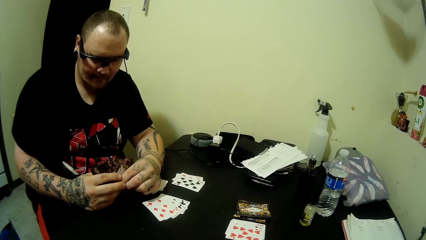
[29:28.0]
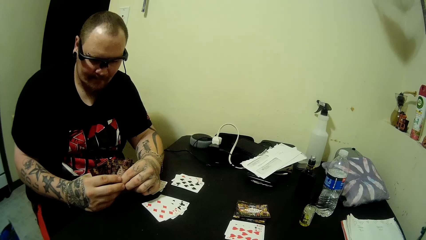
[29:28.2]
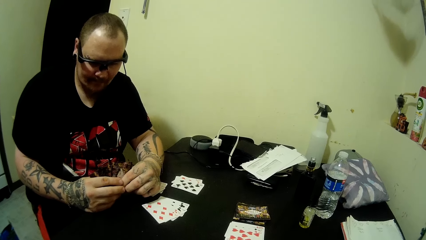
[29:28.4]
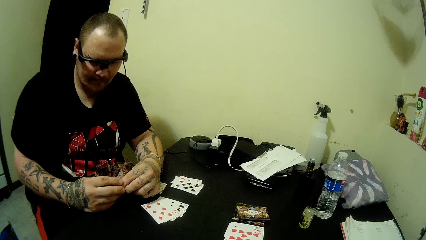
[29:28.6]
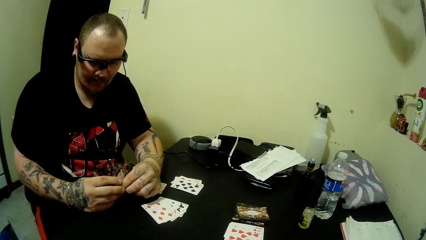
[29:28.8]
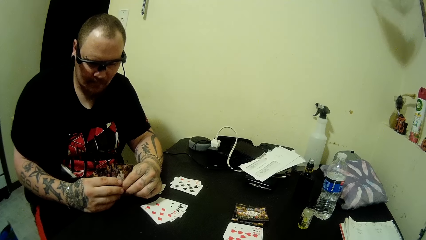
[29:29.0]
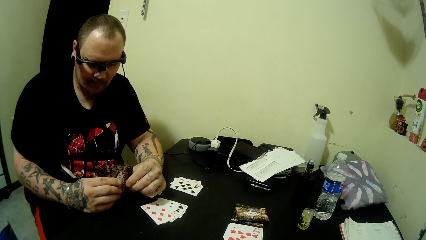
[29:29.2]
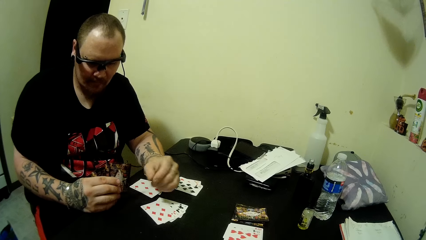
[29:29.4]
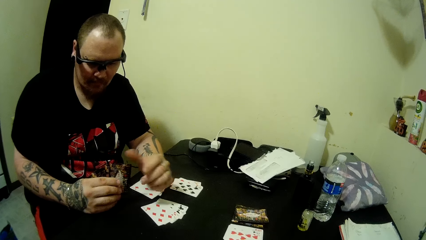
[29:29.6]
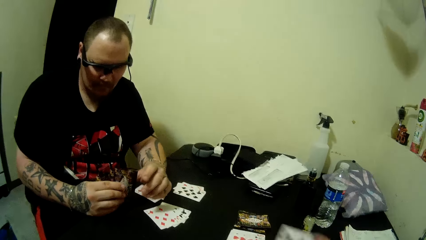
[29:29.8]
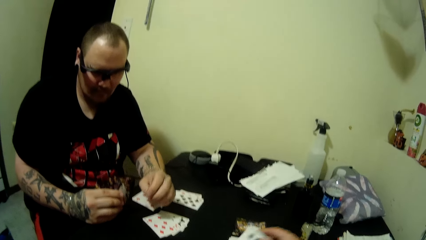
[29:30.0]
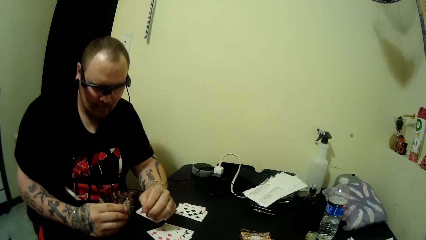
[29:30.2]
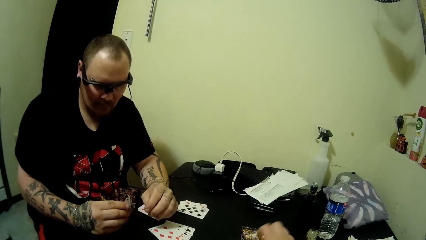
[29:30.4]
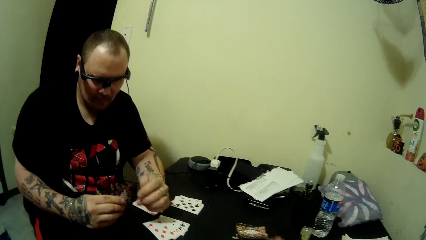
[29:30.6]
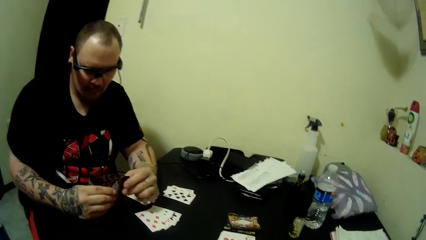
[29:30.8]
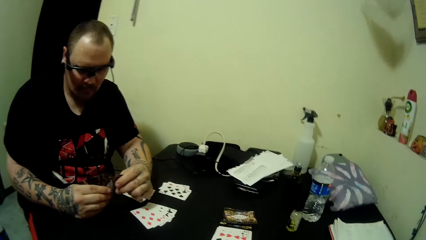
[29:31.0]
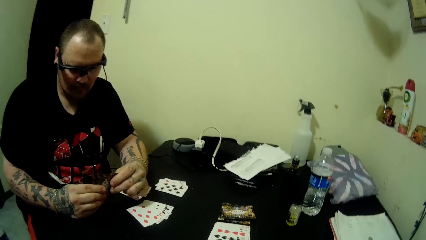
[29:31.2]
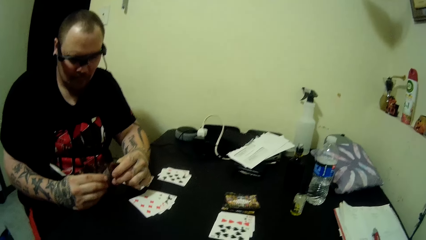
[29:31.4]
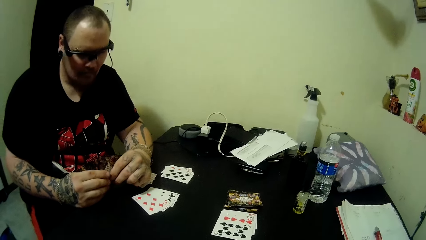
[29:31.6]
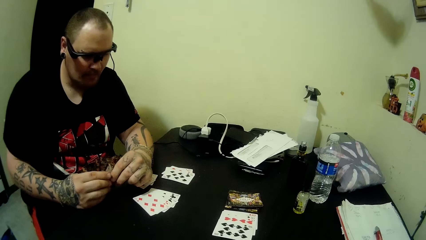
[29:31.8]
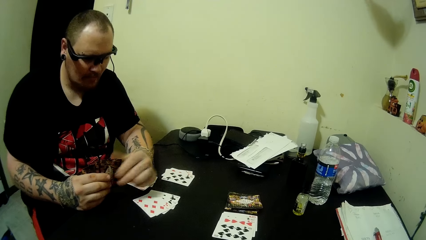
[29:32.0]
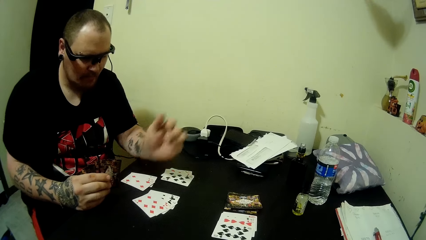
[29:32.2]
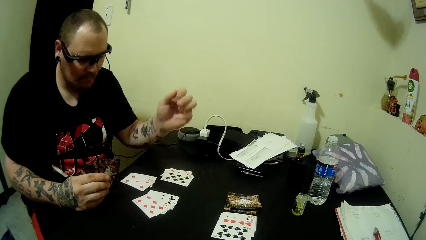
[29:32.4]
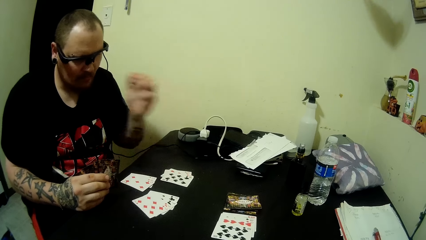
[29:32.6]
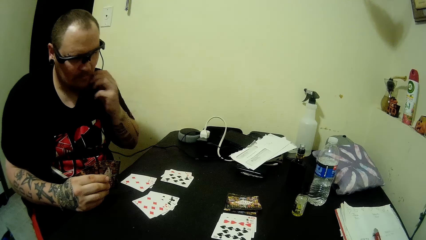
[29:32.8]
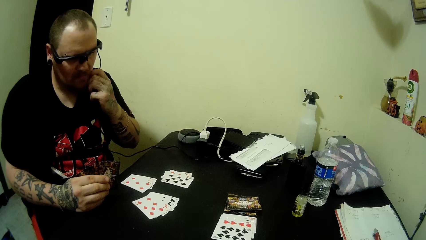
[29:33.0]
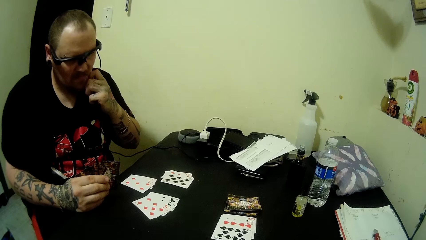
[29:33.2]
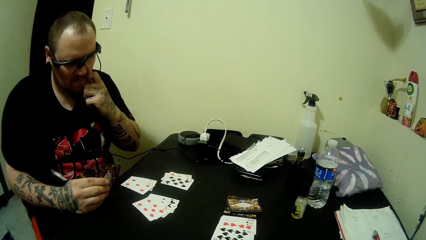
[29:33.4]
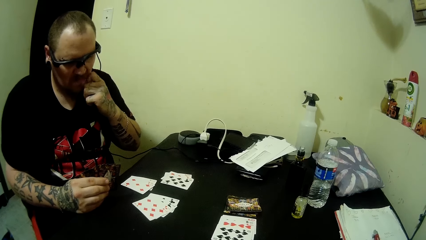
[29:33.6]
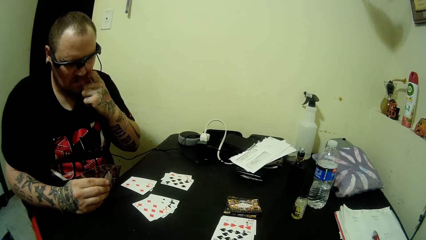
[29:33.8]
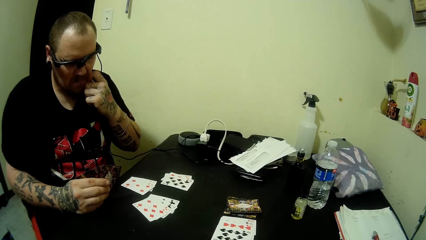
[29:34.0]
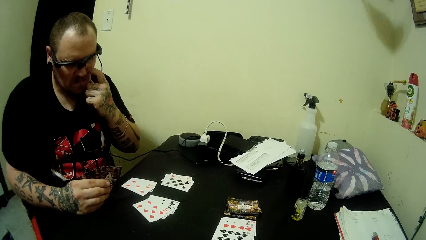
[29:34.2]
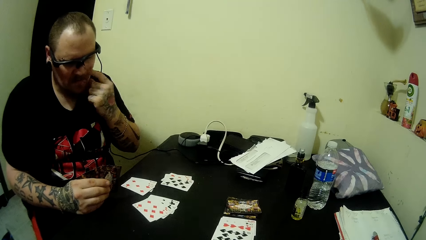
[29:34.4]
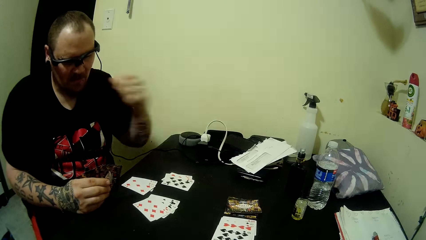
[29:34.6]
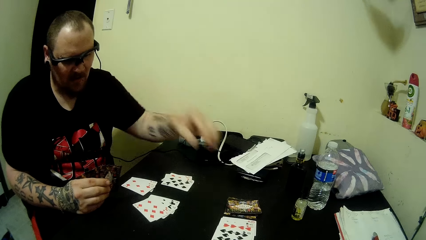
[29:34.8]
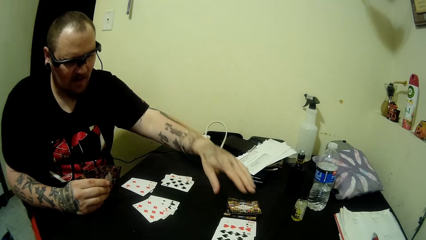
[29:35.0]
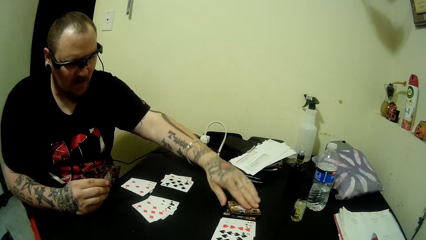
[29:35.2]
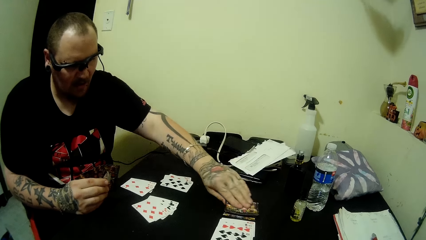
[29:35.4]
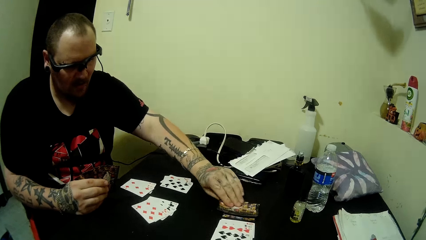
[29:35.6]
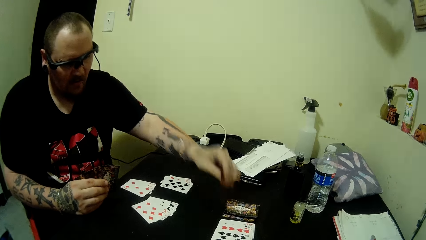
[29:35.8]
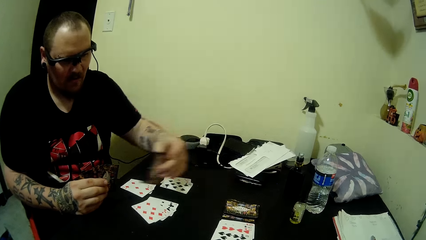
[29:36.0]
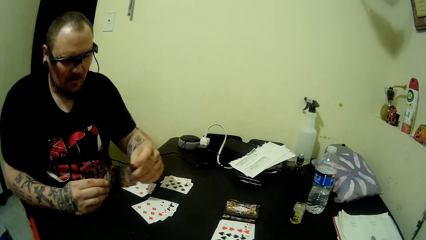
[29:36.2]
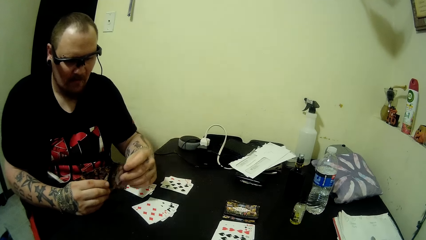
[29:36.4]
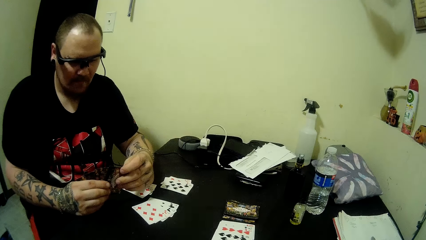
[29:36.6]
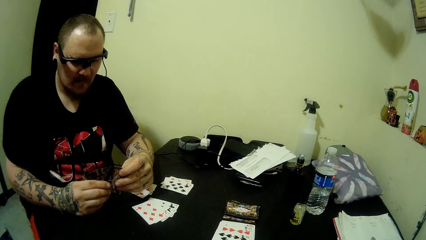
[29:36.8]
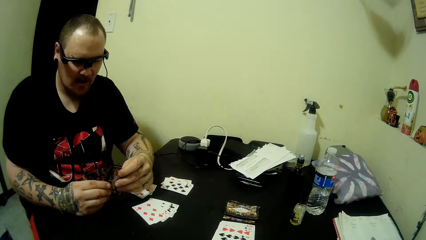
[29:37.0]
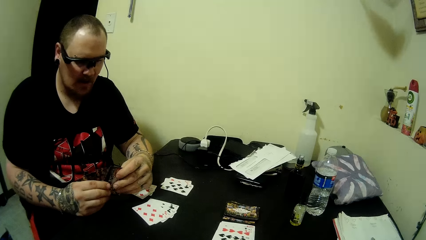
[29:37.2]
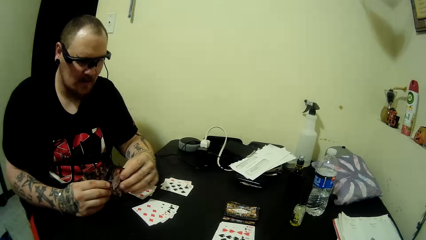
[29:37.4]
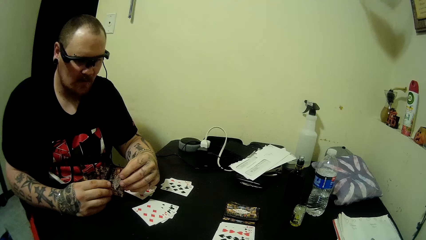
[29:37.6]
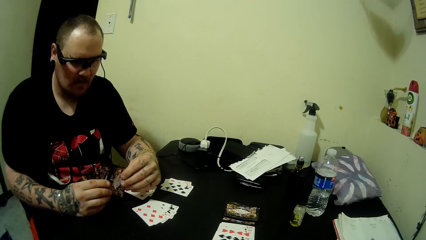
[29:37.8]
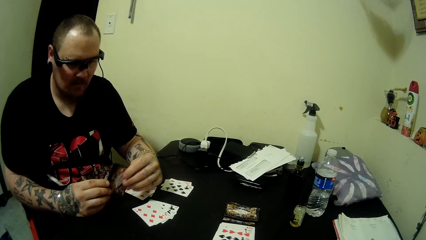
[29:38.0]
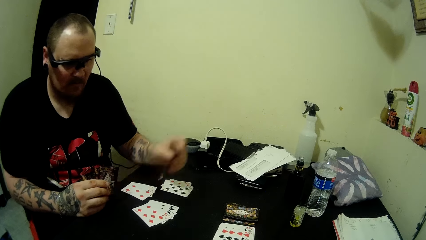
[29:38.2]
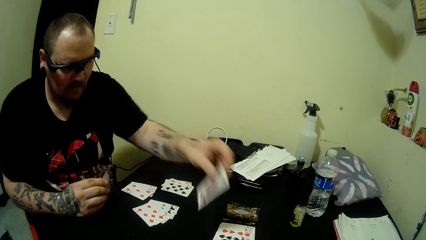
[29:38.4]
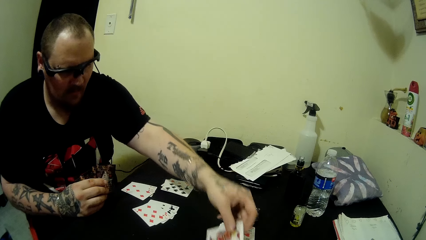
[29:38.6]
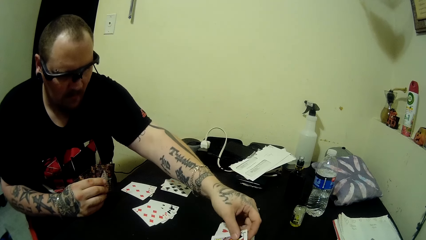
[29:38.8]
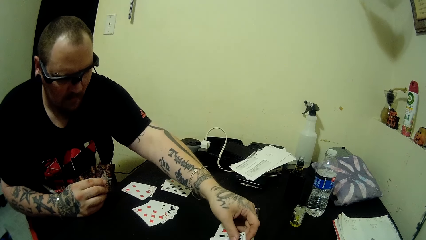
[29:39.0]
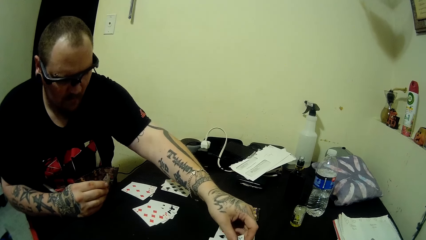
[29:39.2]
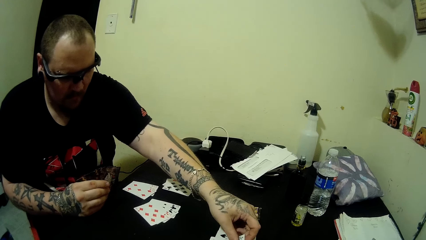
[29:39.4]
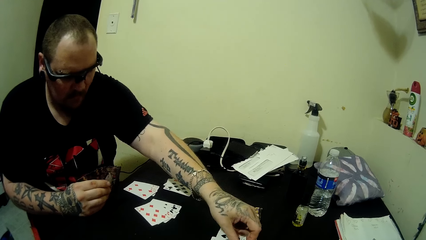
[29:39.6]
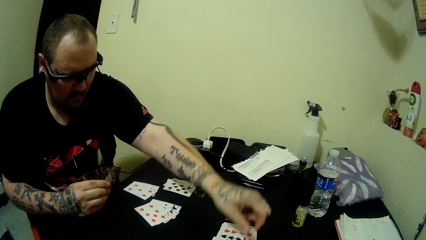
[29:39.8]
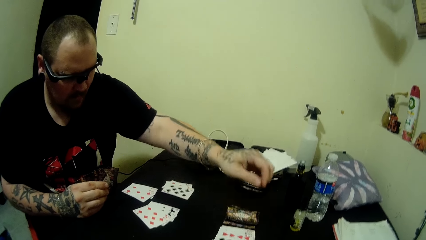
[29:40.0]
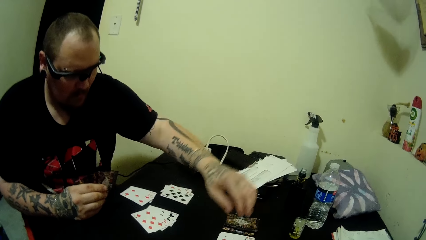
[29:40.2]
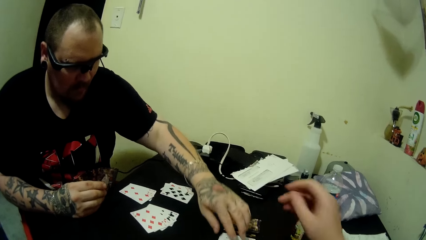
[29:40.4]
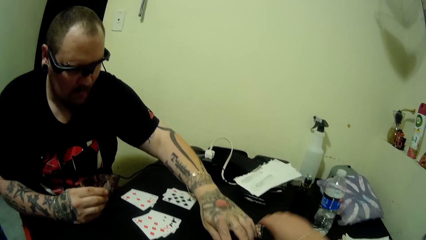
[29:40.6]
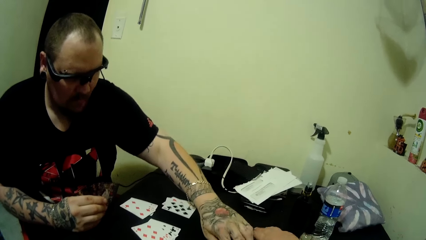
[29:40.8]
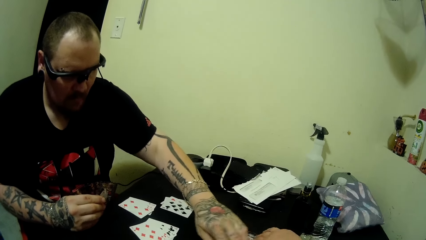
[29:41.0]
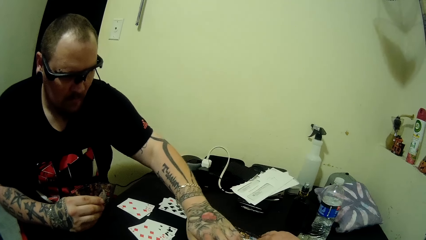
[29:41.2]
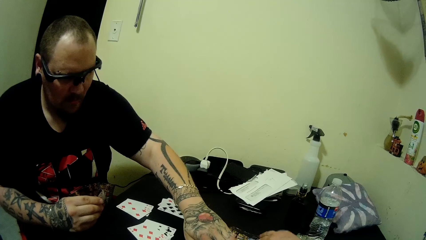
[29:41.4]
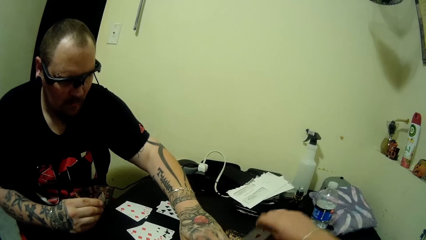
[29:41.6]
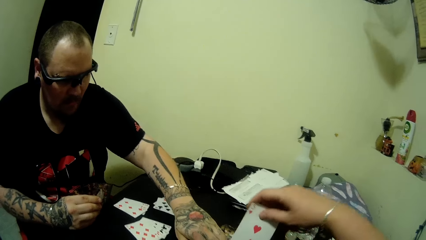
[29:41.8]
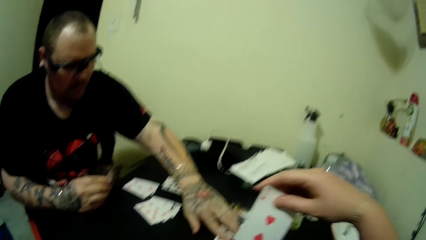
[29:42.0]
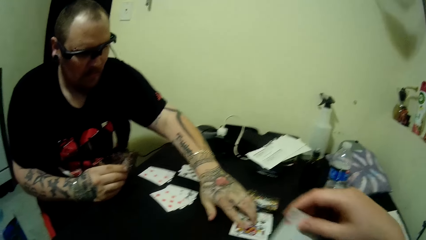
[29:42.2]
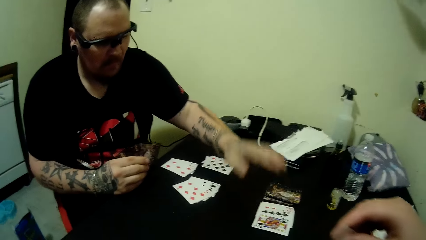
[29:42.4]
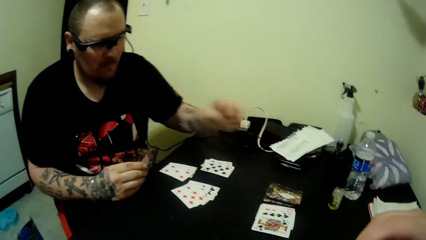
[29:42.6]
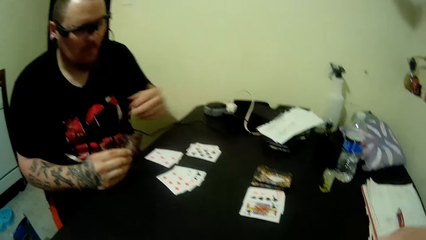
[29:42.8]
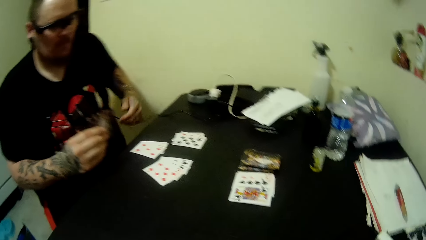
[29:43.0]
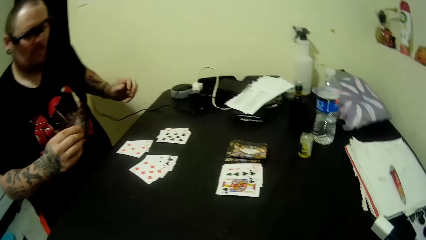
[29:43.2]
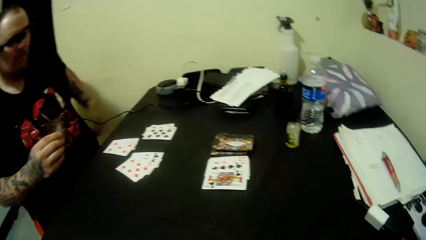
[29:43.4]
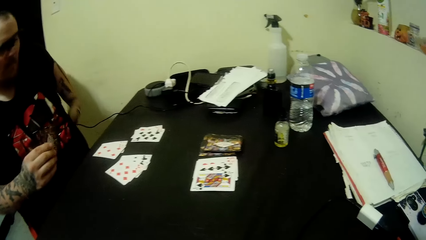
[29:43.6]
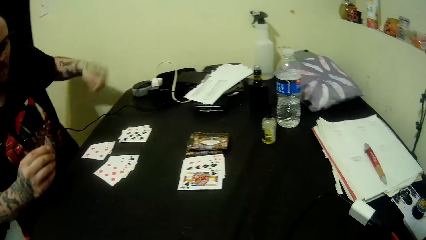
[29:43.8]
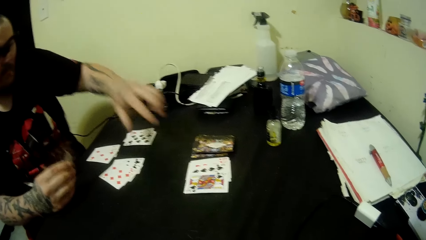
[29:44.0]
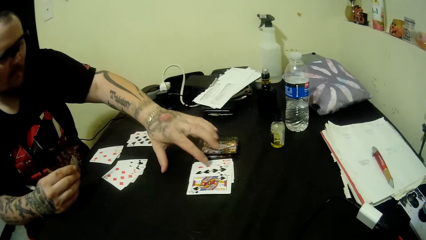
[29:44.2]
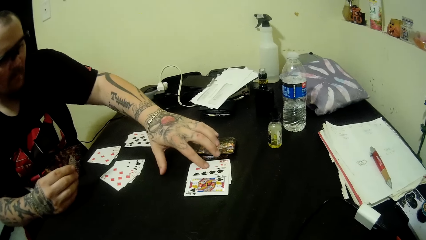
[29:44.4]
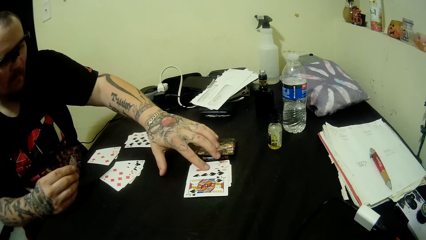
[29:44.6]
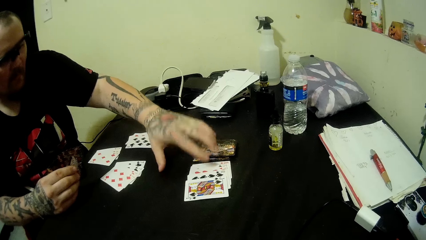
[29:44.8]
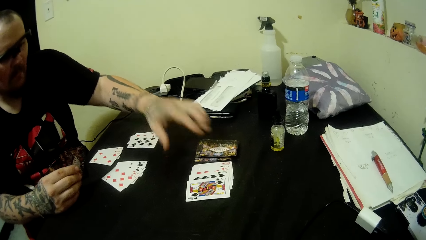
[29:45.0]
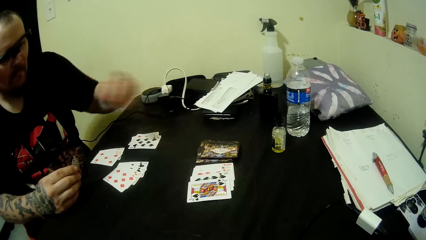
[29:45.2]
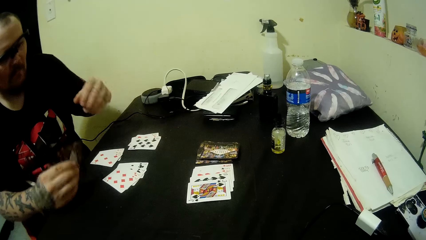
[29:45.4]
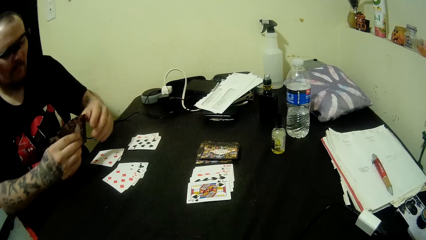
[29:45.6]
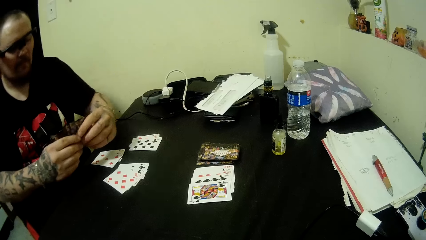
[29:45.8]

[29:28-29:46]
A person flickers a finger on the cards. The camera wearer places a card on the table. The person scratches his face, picks up a card, picks out a card and places the card on the table. The camera wearer adjusts cards on the table. They pick up a card. The person rubs fingers on his shirt and adjusts cards on the table.
